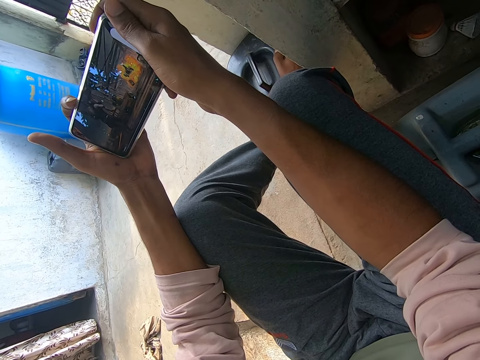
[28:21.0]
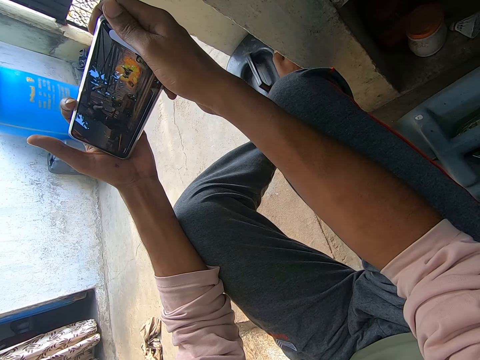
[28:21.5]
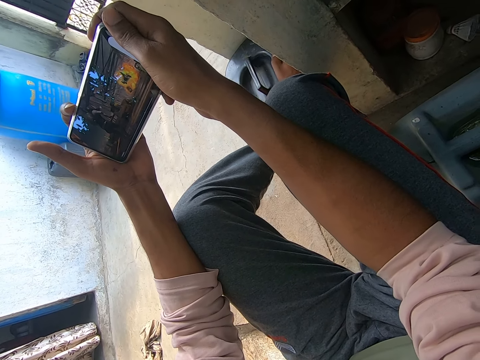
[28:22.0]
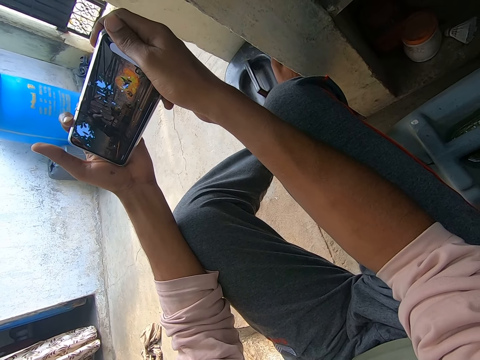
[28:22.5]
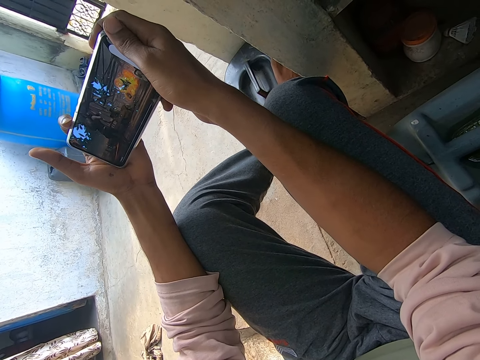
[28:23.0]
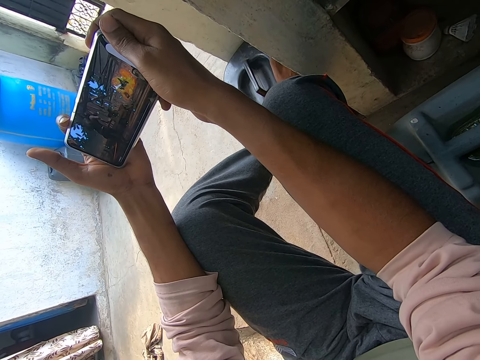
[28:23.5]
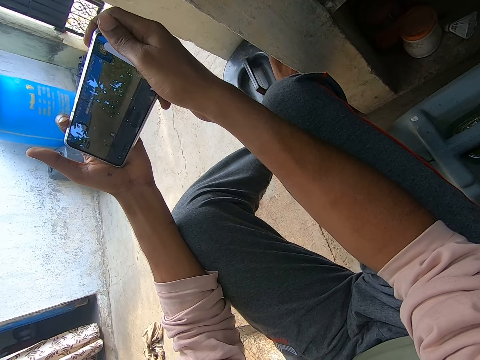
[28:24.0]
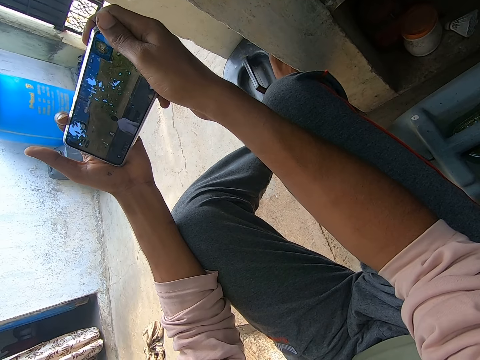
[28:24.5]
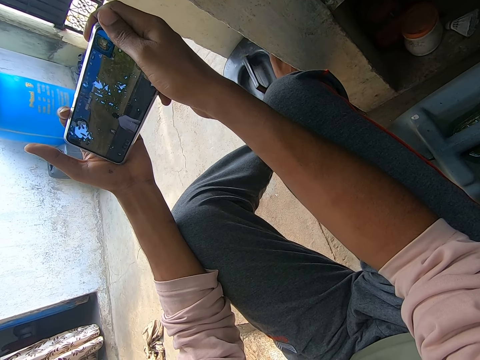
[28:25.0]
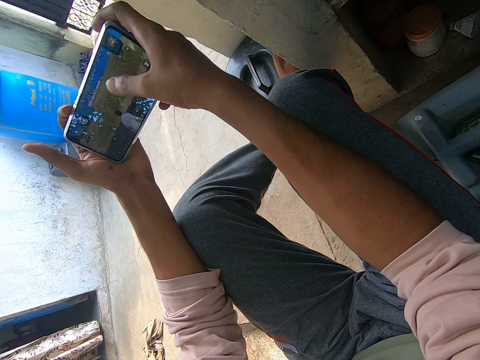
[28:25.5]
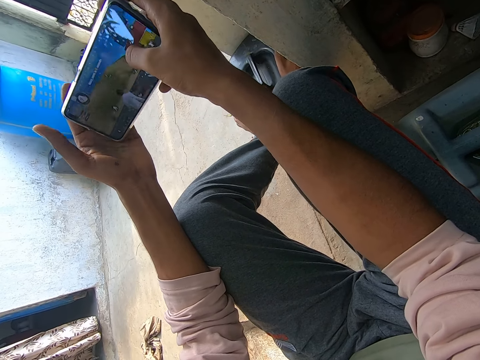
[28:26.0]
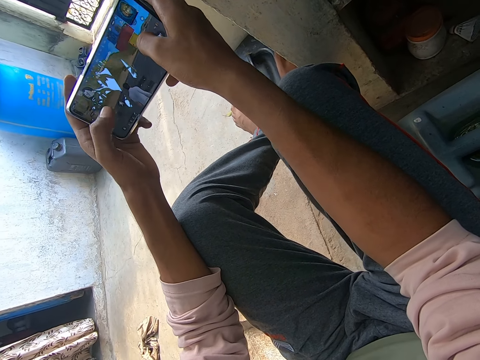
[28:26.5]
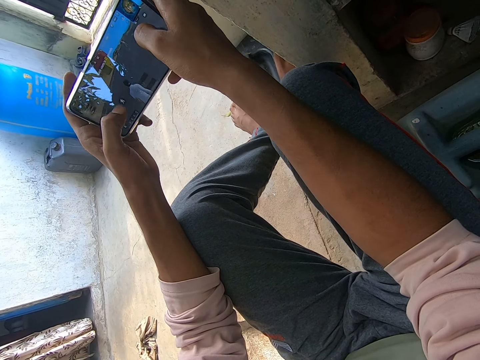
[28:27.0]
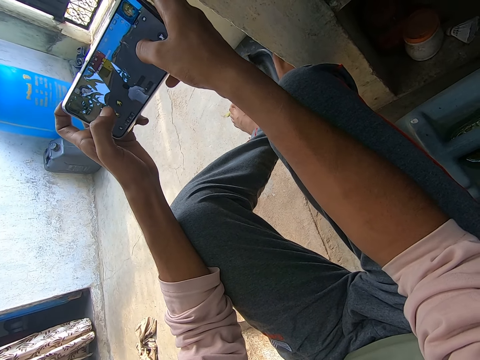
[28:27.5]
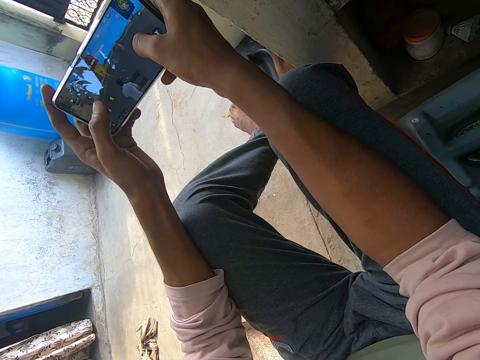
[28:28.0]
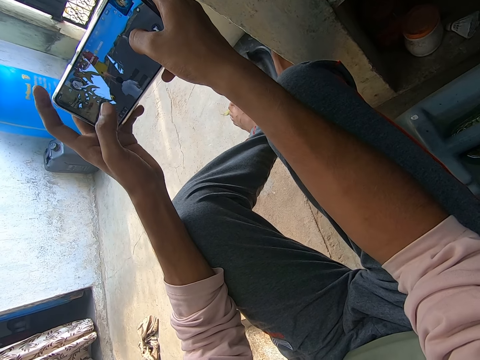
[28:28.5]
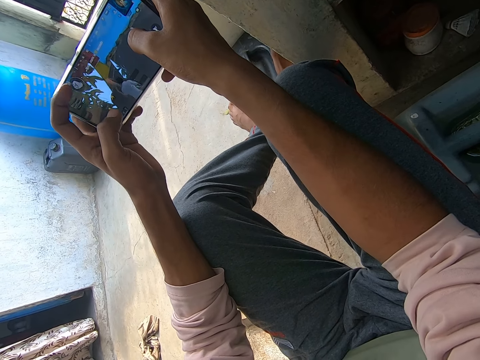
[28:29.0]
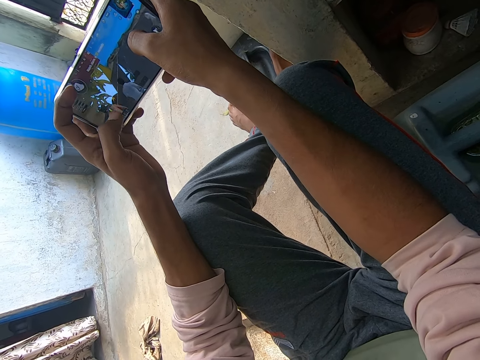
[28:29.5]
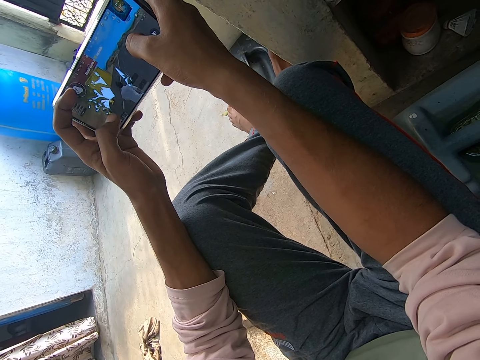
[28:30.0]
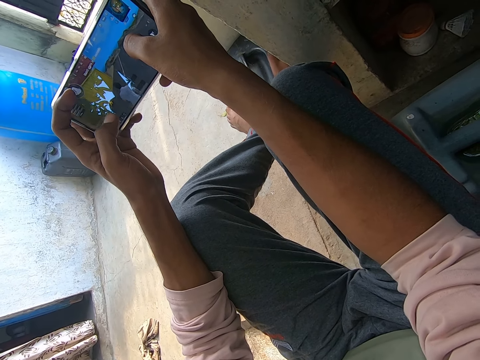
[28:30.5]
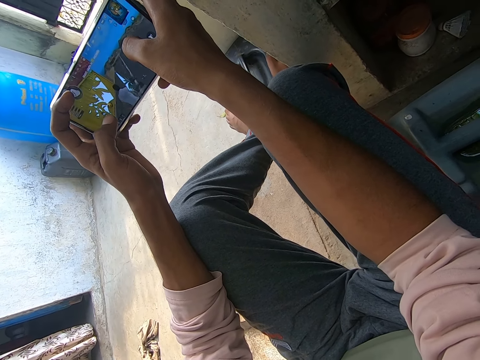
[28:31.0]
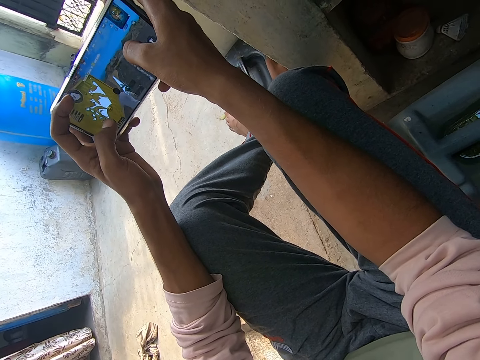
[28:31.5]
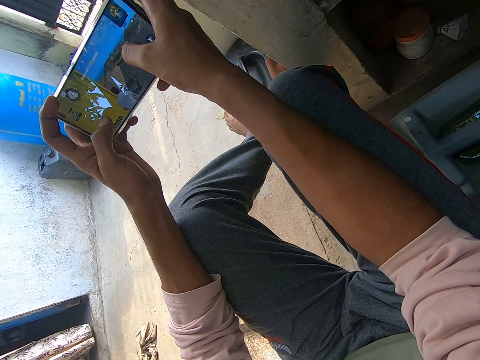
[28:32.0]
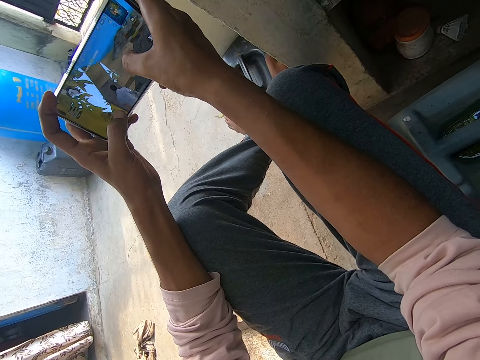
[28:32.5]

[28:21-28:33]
The camera wearer dials the buttons. They continue playing a game on the phone. They touch the phone screen.

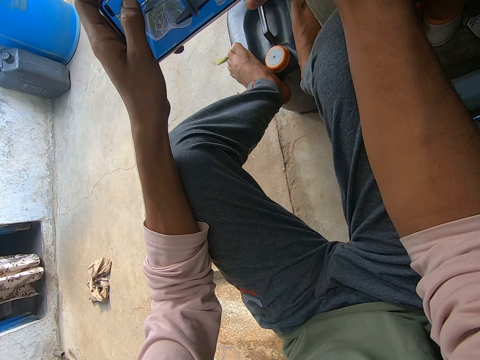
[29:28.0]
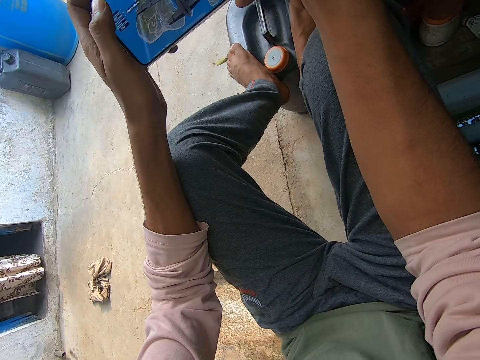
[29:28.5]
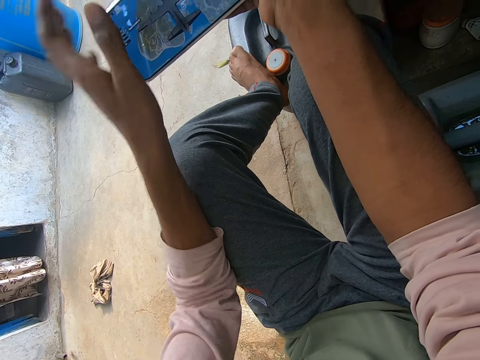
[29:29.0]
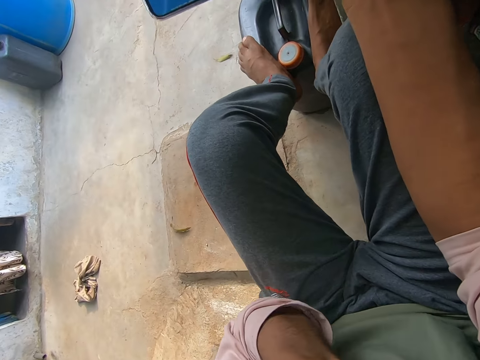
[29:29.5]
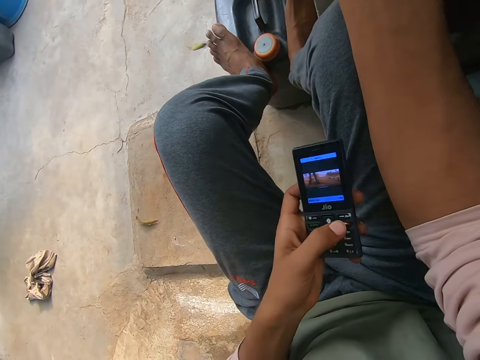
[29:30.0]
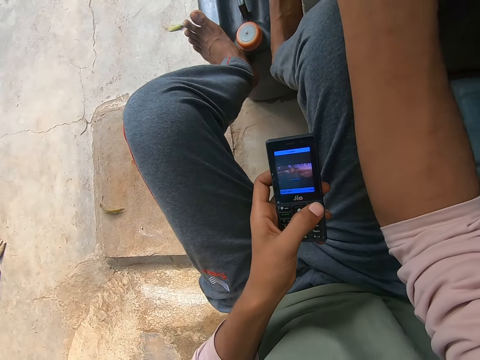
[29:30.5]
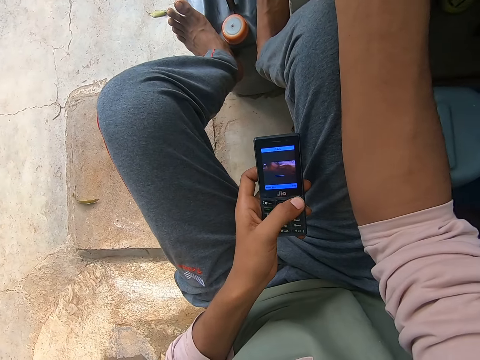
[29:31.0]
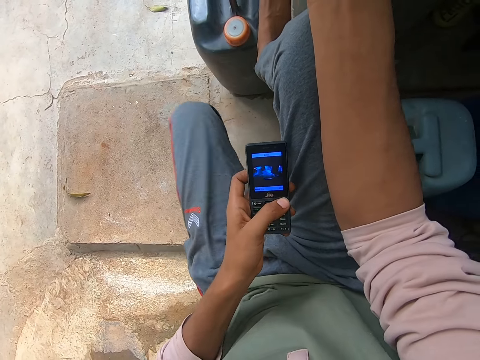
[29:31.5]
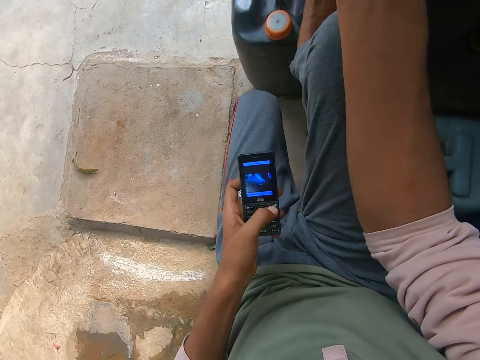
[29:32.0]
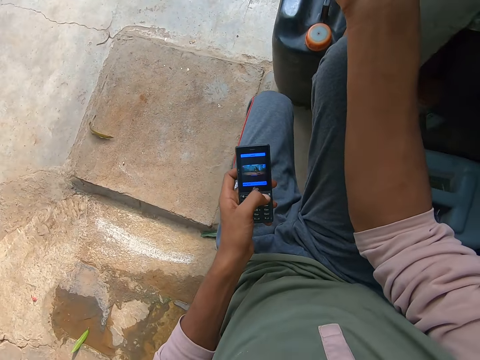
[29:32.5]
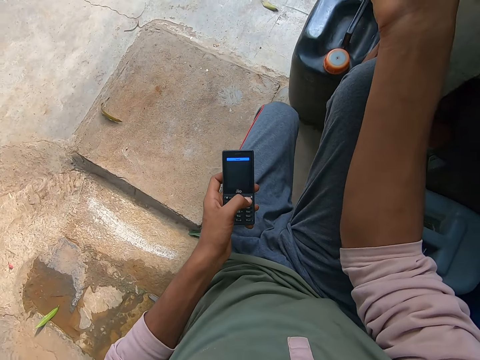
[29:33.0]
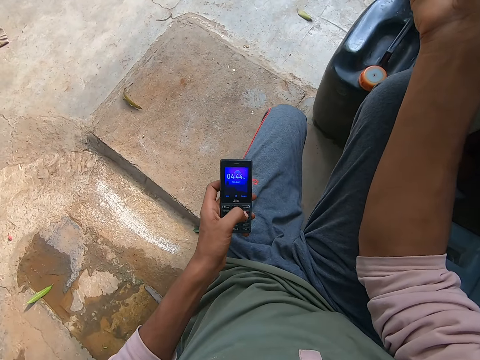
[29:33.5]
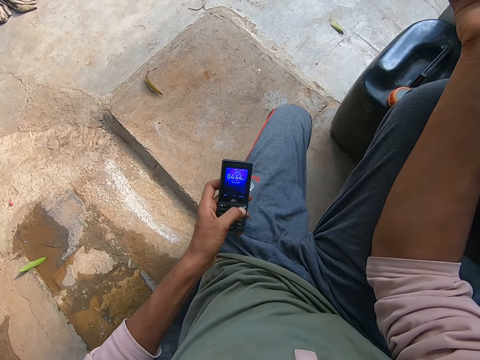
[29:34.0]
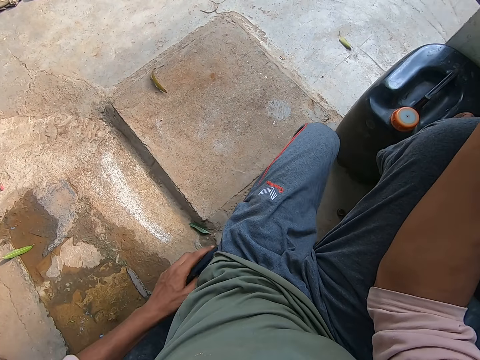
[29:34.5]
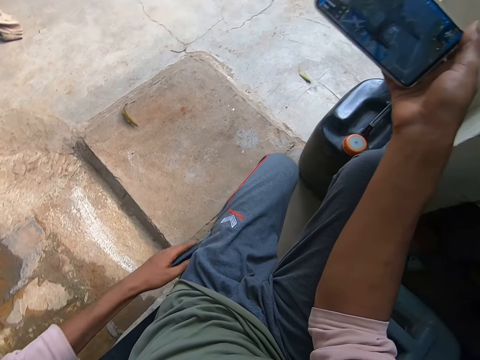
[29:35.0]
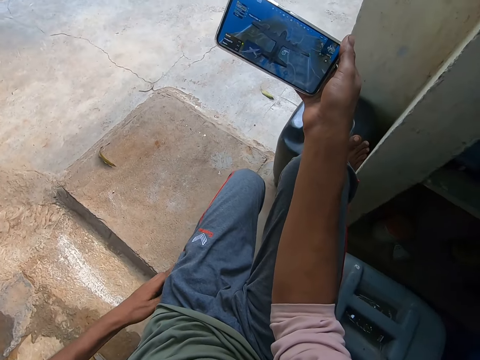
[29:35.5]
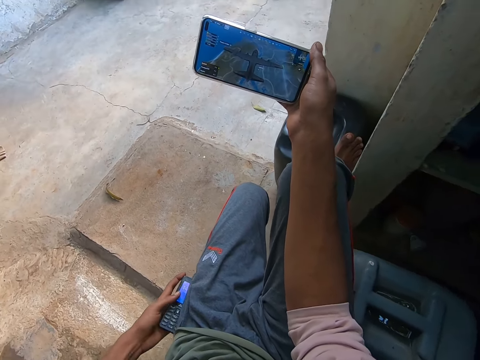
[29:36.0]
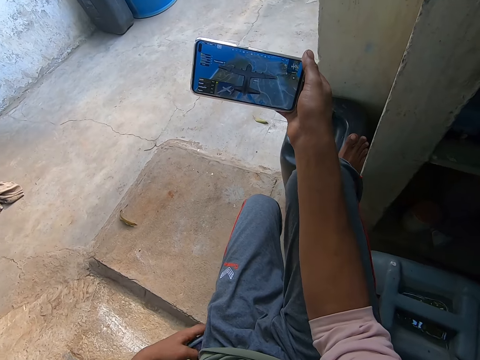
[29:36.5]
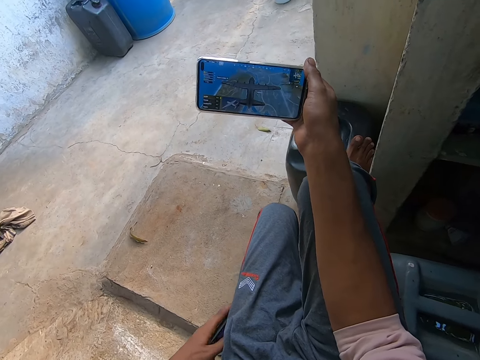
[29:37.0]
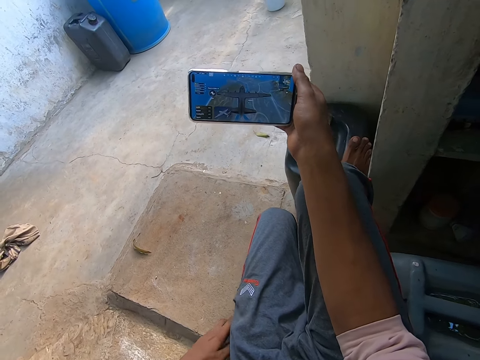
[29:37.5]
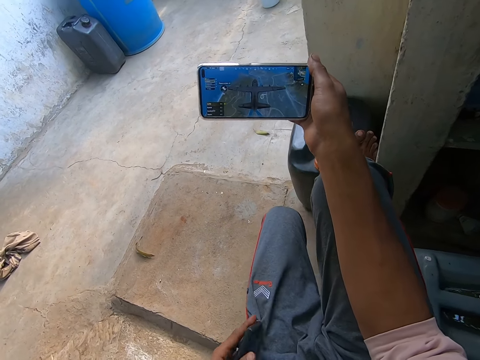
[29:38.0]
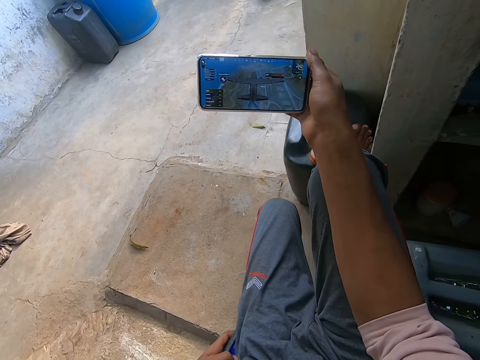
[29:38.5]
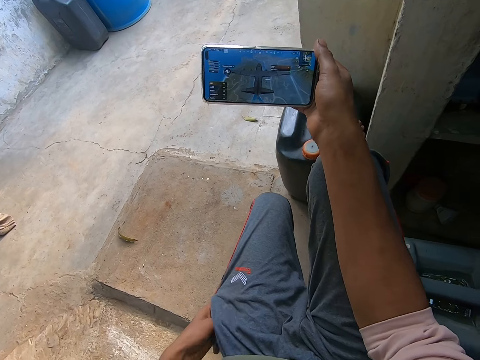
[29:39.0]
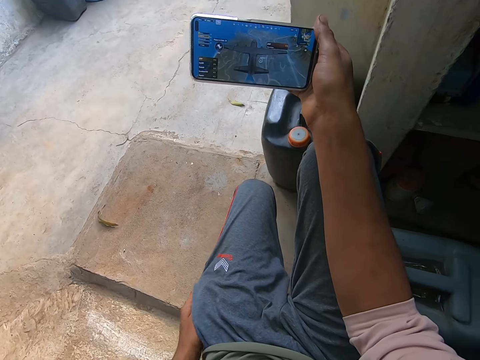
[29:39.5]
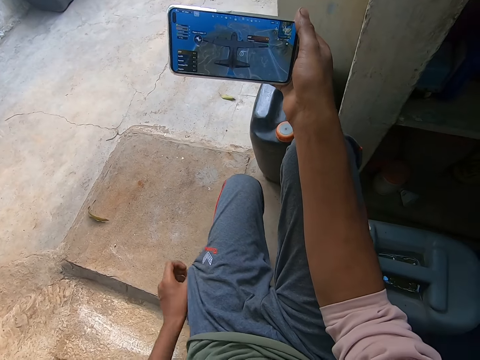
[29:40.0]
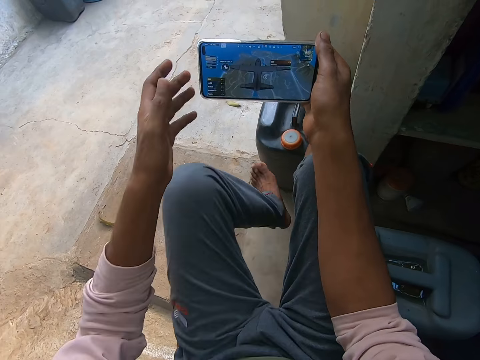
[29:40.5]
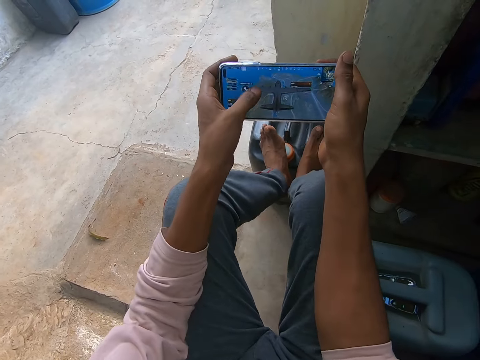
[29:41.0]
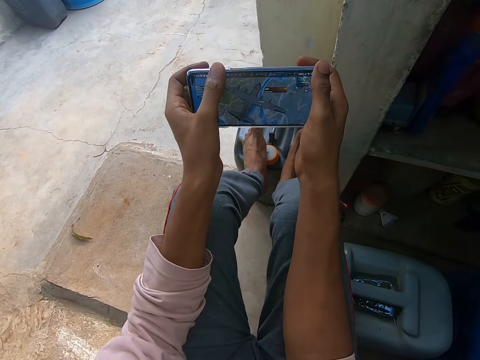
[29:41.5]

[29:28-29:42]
The camera wearer lifts his hand. He takes the small phone from his ear. He holds the phone. He presses the small phone. He dials the button. He puts his leg on the floor. He keeps the small phone in his pocket with his left hand. He puts his leg on the jerry can. He holds the phone with his hands. He continues playing a game on the phone.
